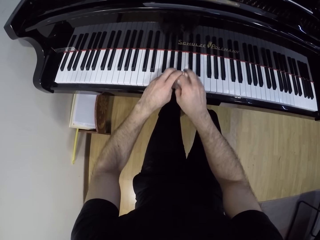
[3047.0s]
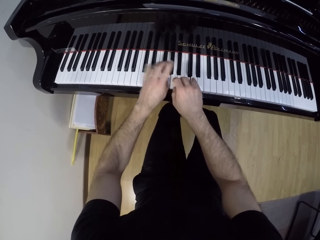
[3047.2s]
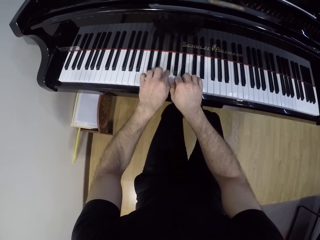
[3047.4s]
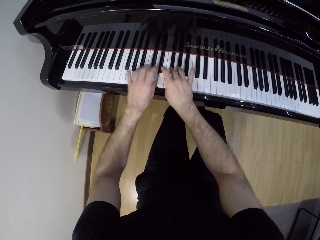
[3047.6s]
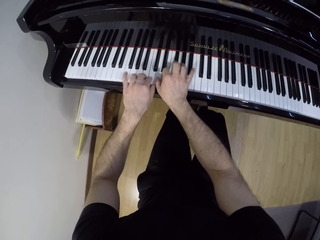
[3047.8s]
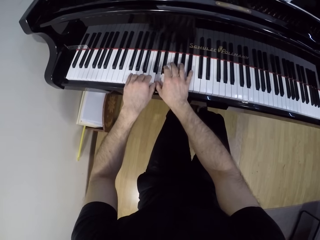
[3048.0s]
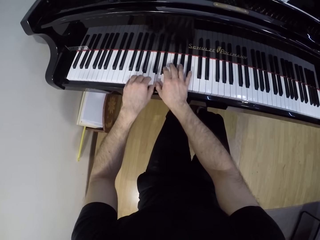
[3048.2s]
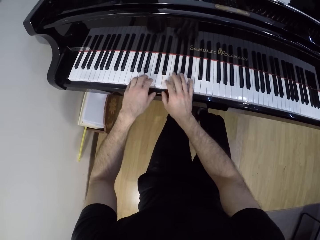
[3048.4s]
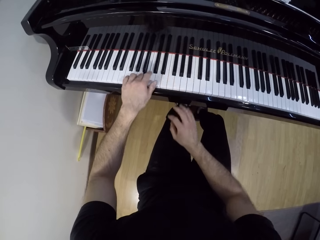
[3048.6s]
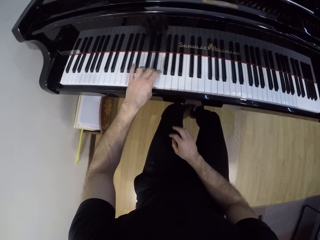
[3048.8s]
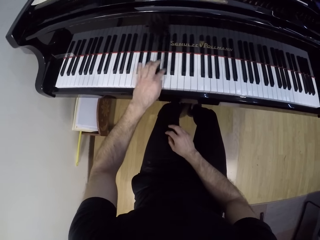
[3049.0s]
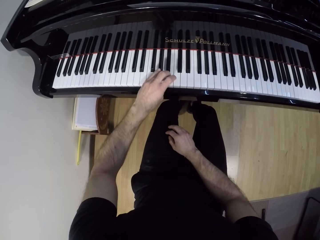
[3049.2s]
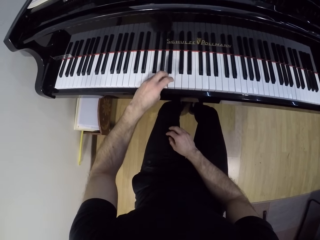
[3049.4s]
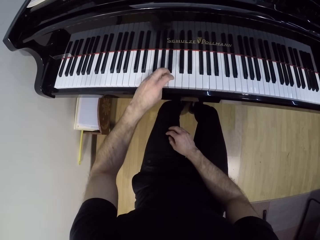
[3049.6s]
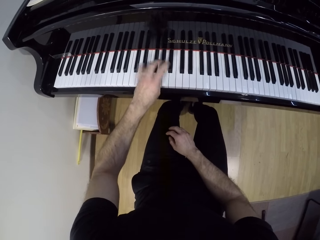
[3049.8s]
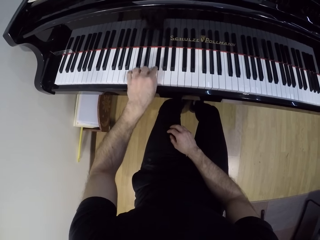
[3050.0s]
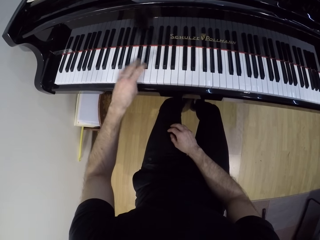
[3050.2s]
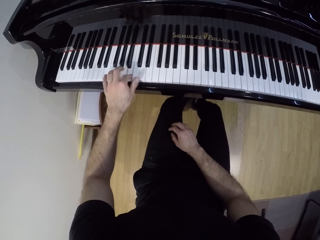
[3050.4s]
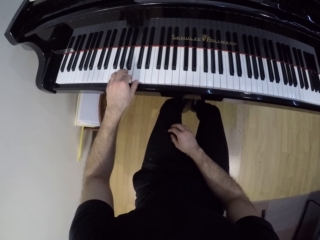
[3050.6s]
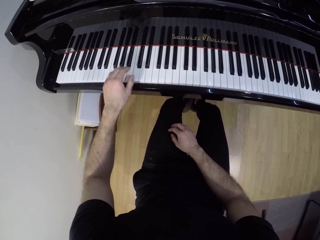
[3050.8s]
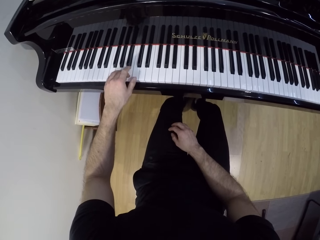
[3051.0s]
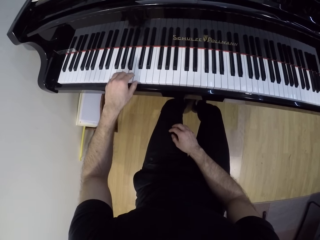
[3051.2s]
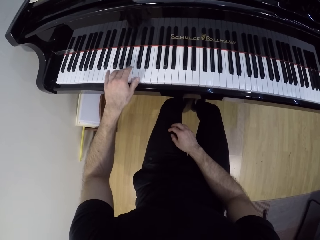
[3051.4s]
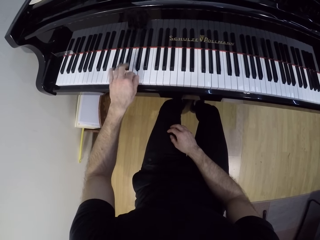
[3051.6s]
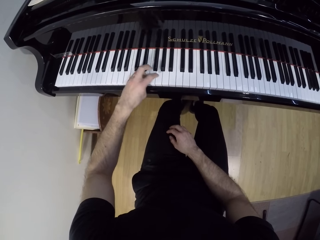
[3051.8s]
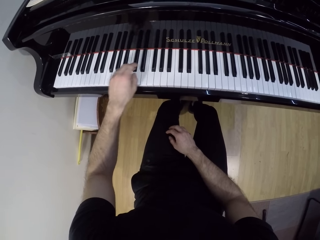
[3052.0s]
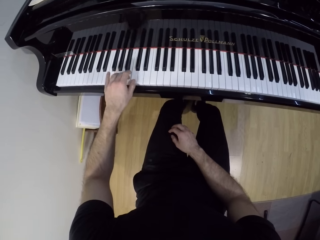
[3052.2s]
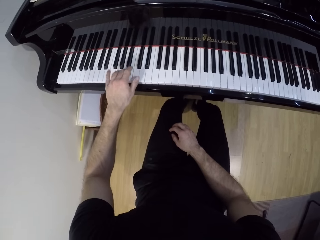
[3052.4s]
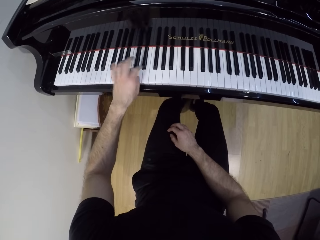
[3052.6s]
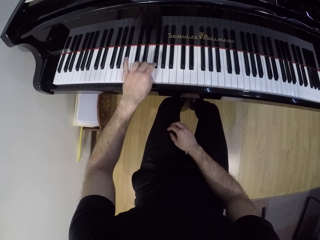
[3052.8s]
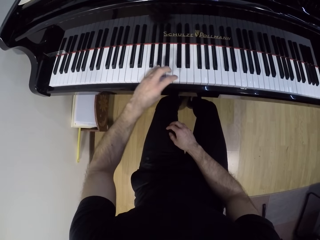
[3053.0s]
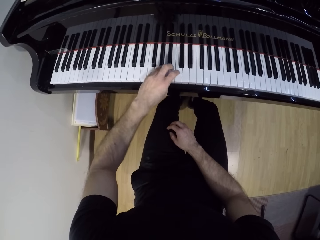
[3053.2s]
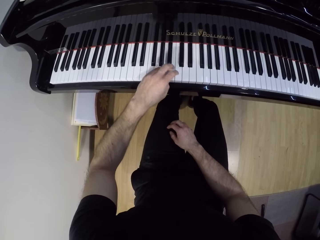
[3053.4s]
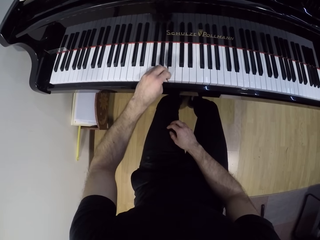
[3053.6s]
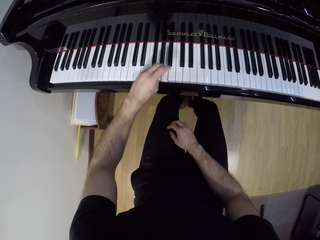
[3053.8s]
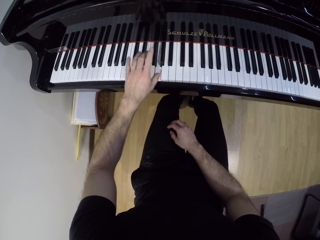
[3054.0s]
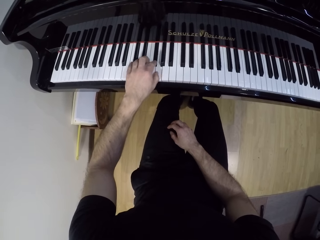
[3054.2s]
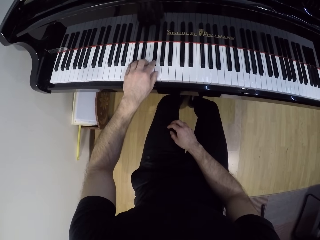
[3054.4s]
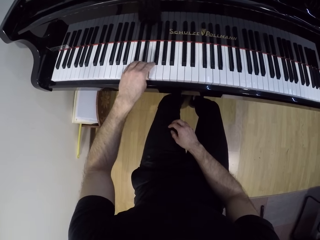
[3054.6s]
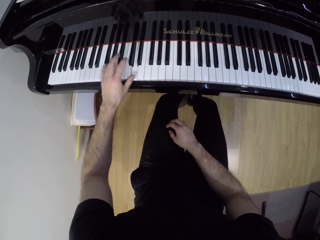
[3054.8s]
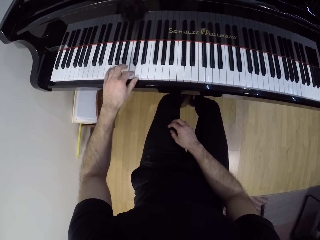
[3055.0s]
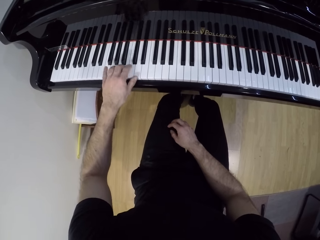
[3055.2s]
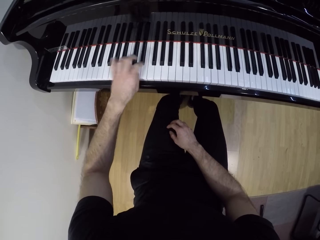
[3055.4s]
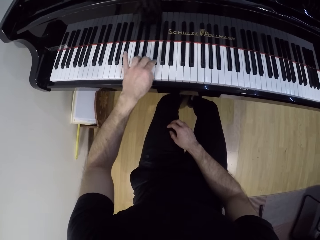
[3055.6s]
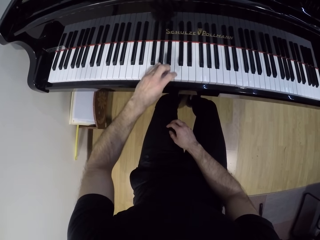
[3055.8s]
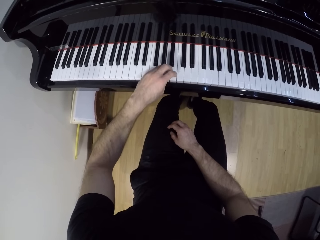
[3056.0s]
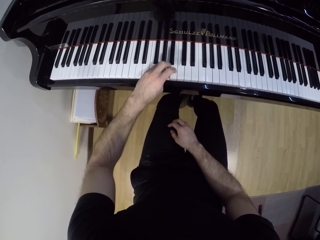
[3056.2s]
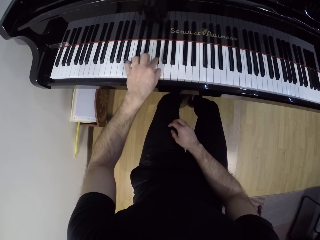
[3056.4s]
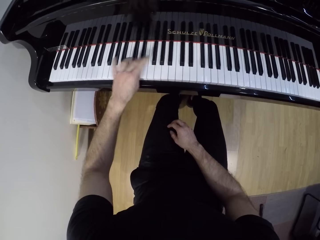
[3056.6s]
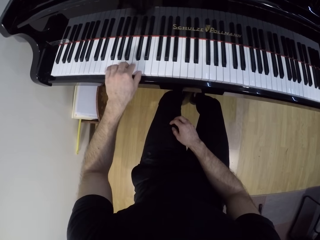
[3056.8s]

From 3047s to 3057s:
The camera wearer lowers the right hand. He plays the piano with his left hand.

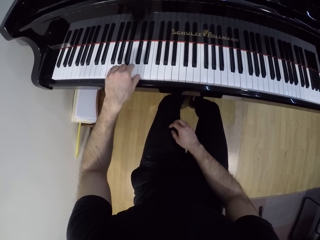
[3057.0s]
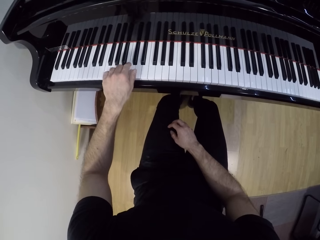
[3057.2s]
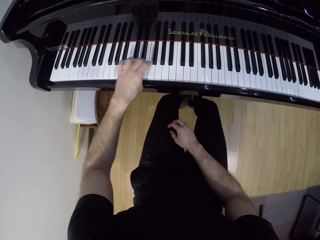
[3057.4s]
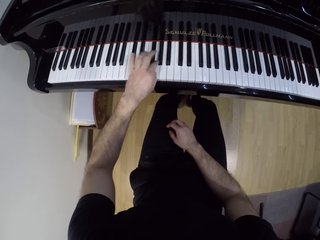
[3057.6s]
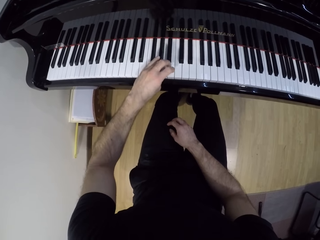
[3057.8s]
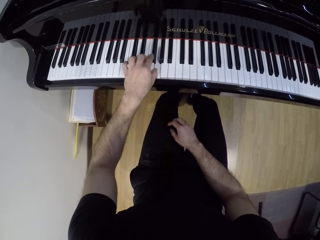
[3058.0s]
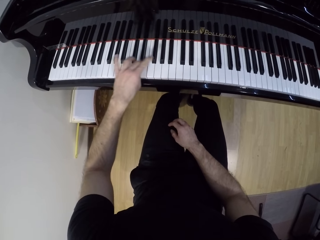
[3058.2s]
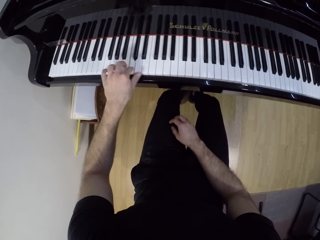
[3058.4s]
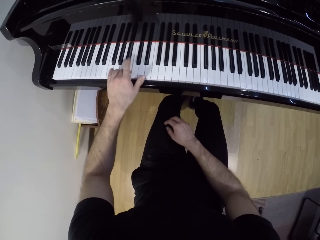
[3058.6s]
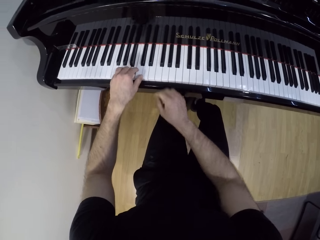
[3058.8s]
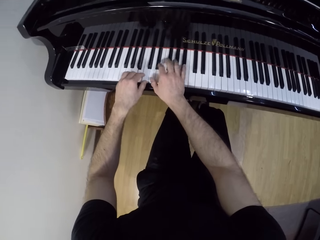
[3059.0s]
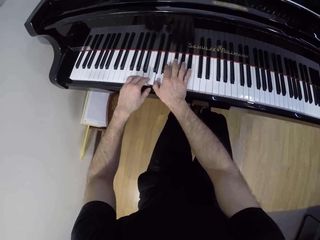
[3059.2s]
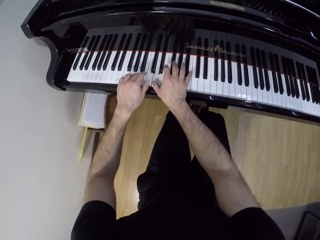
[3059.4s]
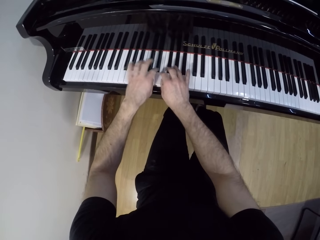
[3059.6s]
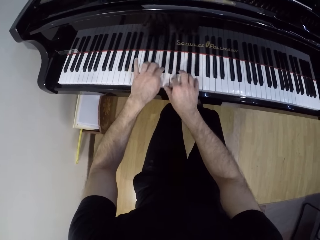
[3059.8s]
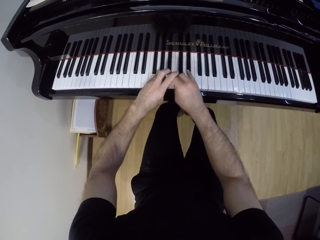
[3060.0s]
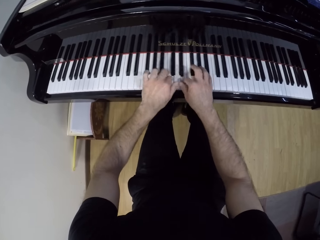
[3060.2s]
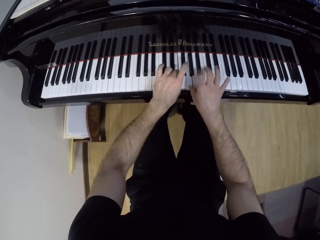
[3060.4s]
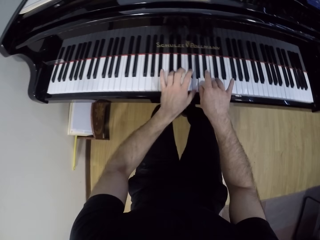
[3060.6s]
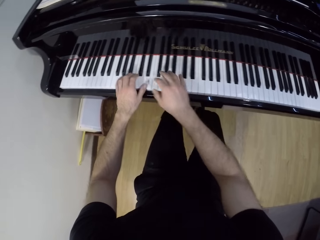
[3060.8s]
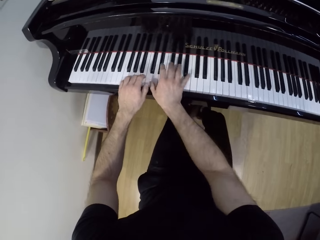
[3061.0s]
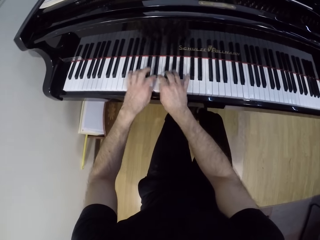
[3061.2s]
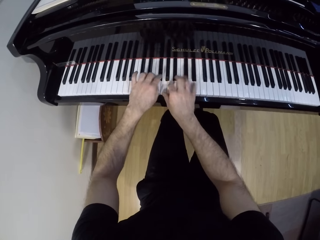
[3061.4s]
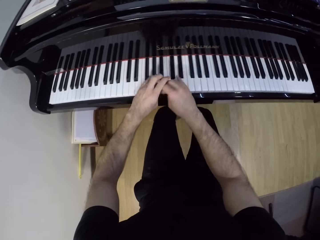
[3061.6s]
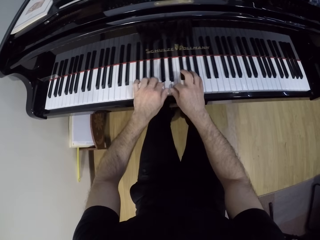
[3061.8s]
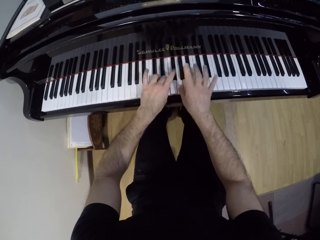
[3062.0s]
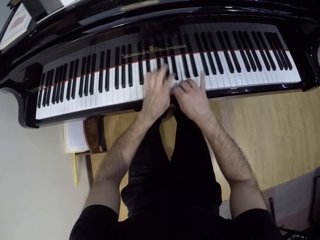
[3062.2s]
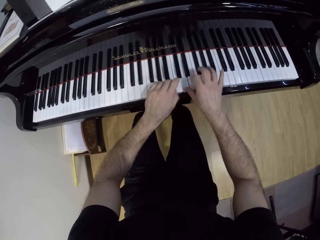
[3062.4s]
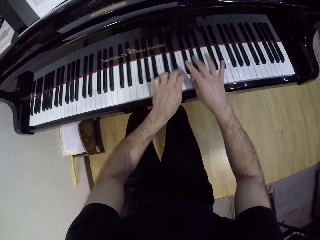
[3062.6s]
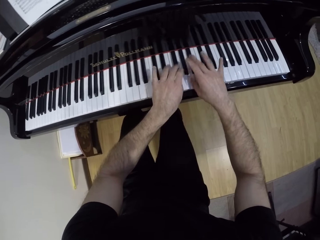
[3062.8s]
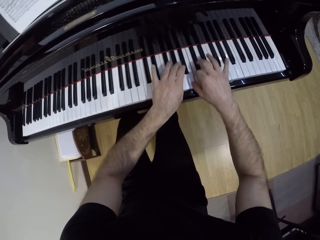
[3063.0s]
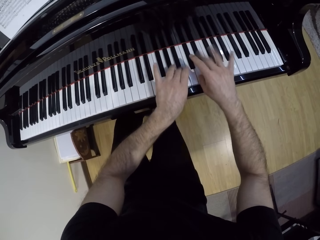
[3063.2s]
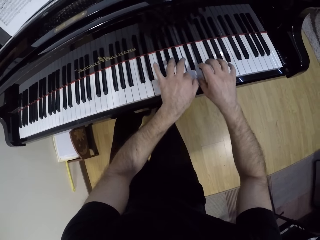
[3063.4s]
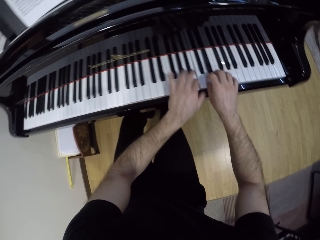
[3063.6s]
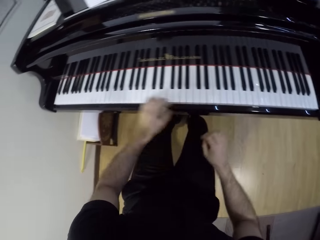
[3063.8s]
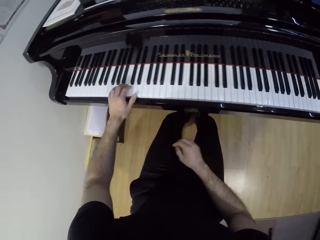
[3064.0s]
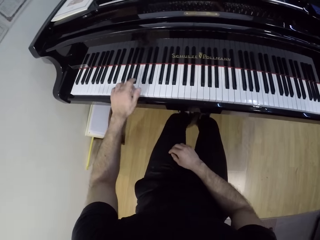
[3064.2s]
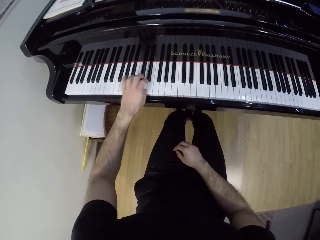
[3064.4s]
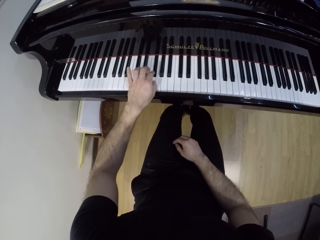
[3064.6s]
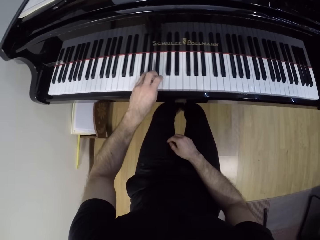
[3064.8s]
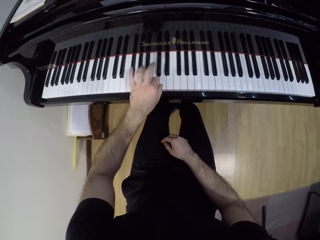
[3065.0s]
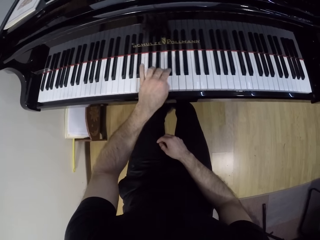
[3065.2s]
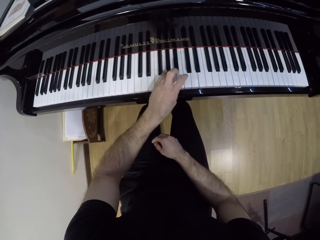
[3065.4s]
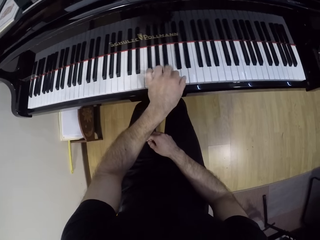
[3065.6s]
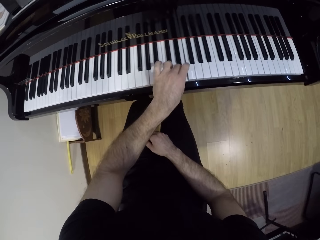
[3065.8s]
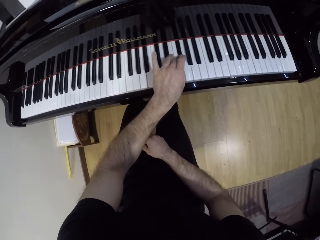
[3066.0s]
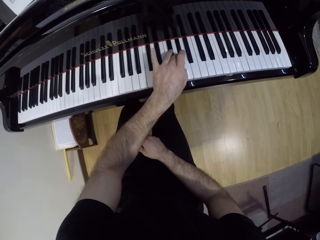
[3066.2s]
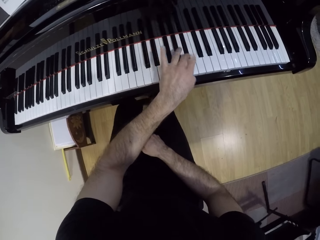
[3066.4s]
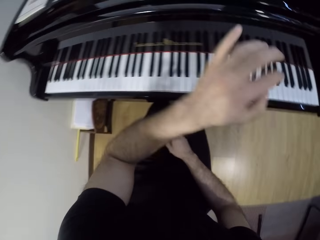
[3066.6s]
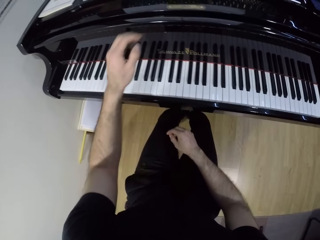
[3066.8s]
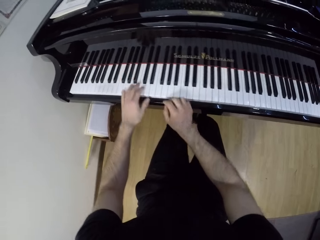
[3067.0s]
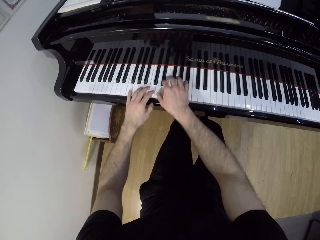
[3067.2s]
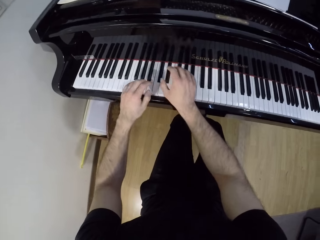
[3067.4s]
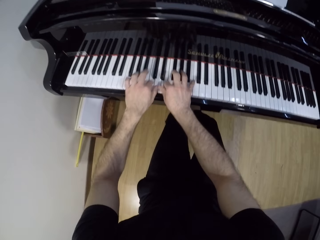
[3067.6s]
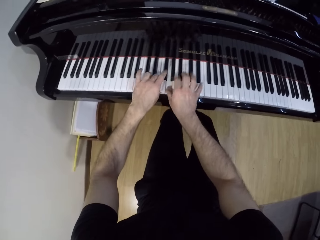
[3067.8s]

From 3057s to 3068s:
The camera wearer puts a hand on the piano. He plays the piano with both hands. He plays the piano with his left hand. He puts a hand on the piano. He plays the piano with both hands.
